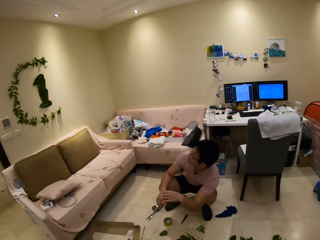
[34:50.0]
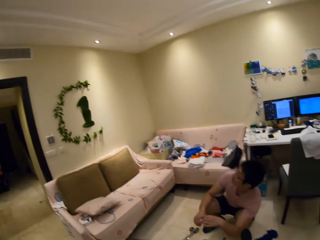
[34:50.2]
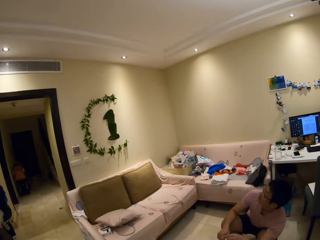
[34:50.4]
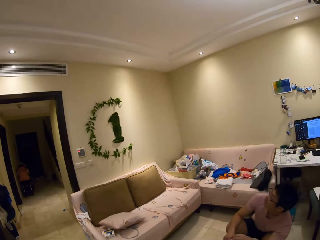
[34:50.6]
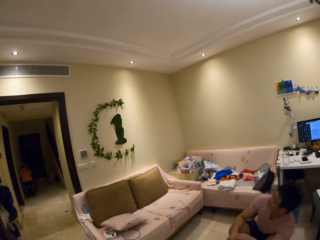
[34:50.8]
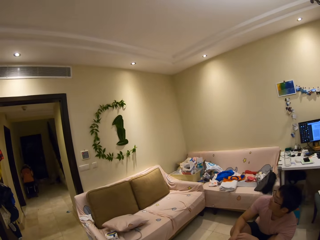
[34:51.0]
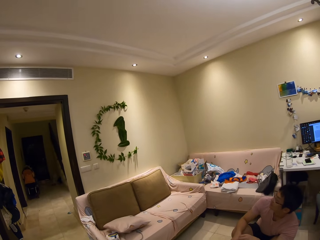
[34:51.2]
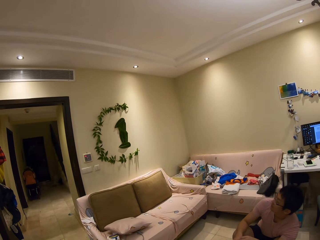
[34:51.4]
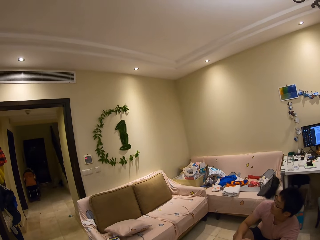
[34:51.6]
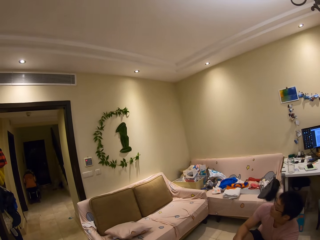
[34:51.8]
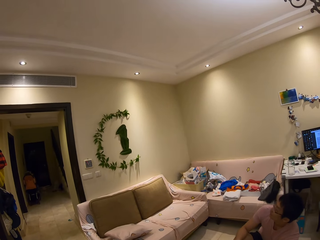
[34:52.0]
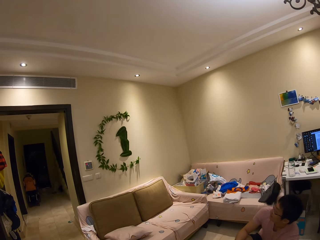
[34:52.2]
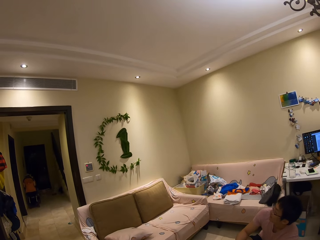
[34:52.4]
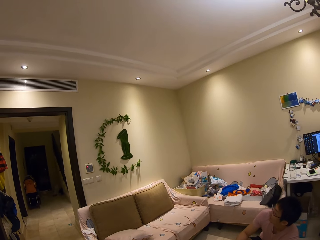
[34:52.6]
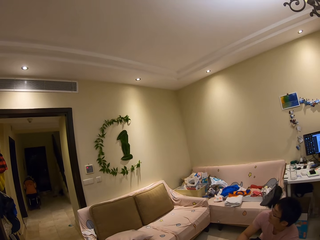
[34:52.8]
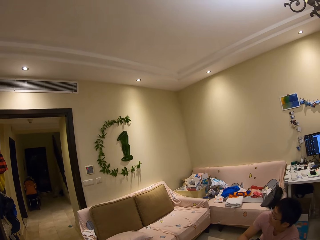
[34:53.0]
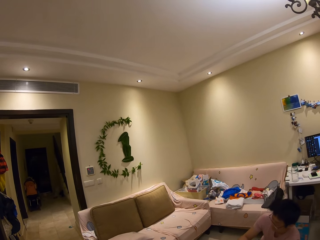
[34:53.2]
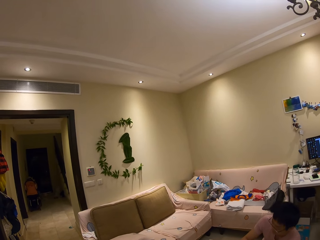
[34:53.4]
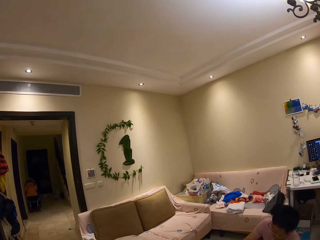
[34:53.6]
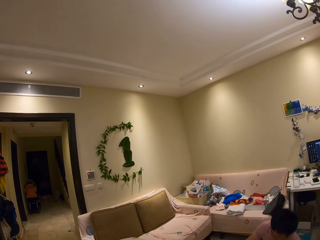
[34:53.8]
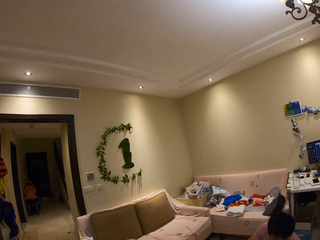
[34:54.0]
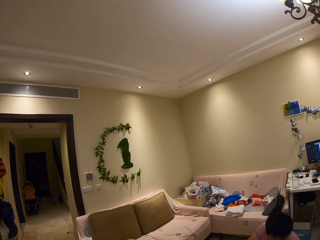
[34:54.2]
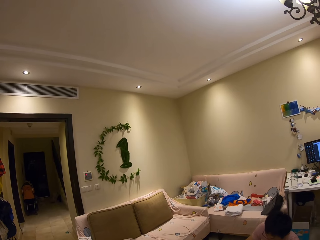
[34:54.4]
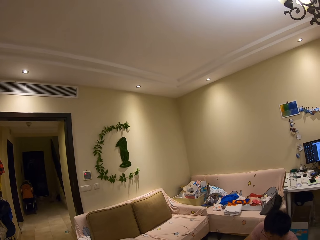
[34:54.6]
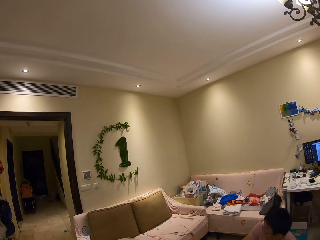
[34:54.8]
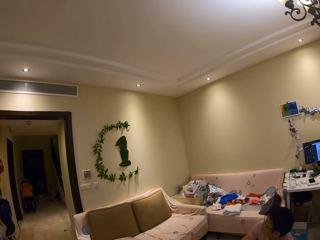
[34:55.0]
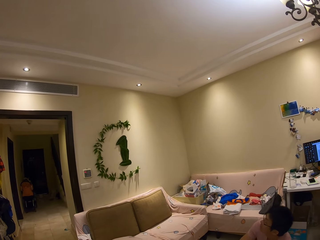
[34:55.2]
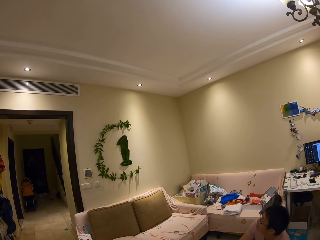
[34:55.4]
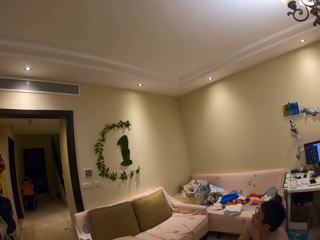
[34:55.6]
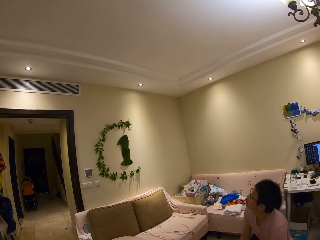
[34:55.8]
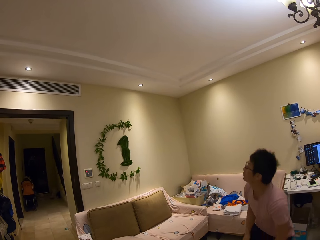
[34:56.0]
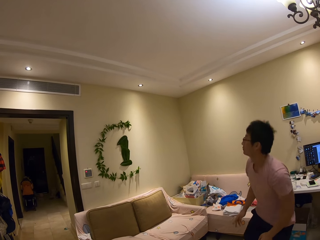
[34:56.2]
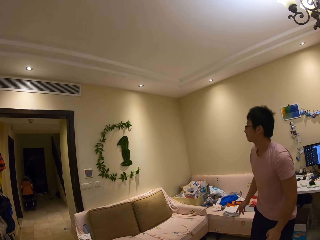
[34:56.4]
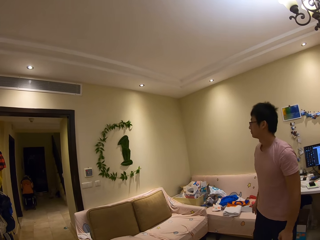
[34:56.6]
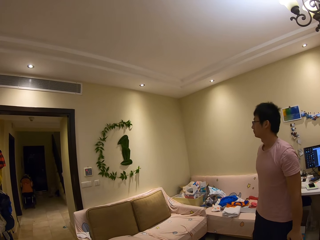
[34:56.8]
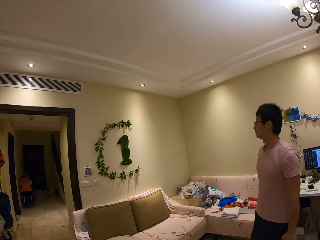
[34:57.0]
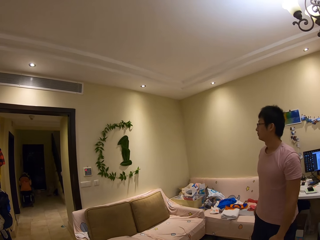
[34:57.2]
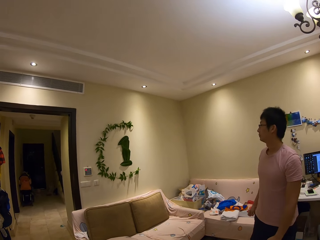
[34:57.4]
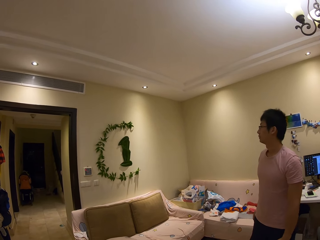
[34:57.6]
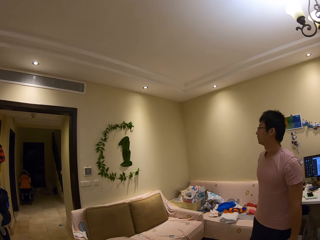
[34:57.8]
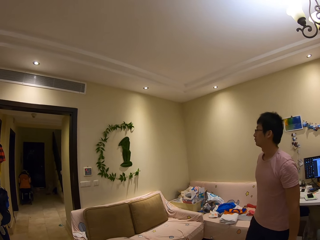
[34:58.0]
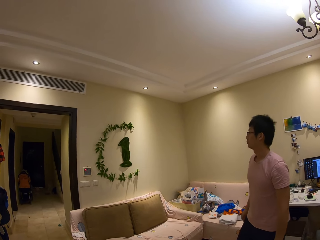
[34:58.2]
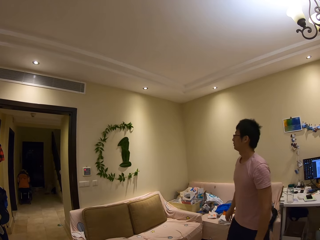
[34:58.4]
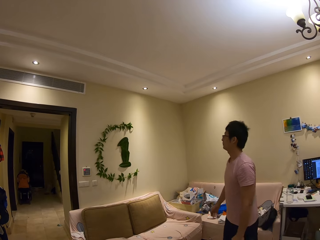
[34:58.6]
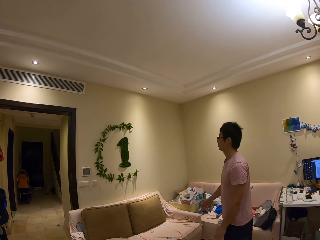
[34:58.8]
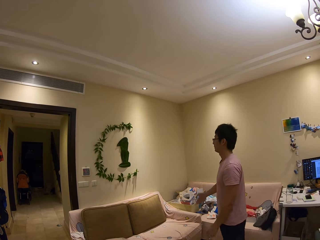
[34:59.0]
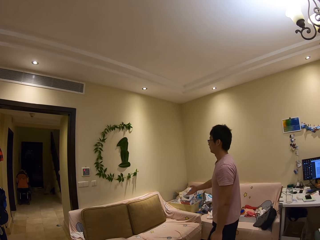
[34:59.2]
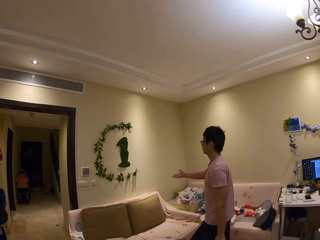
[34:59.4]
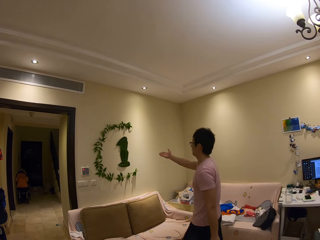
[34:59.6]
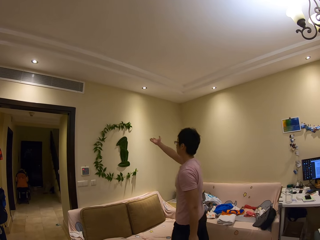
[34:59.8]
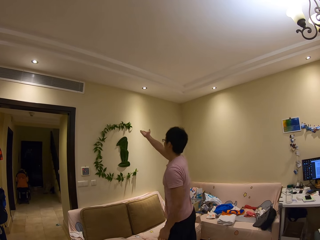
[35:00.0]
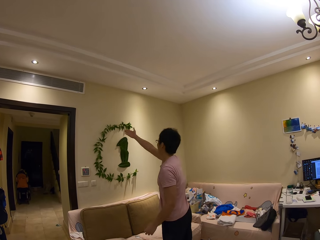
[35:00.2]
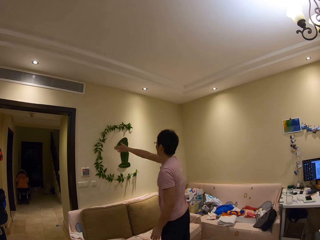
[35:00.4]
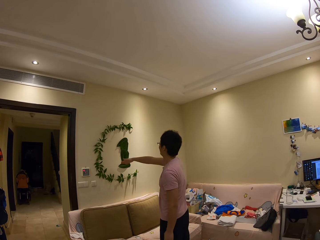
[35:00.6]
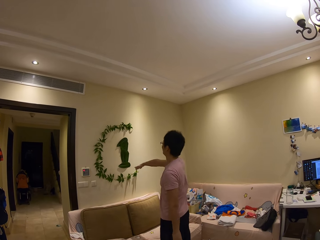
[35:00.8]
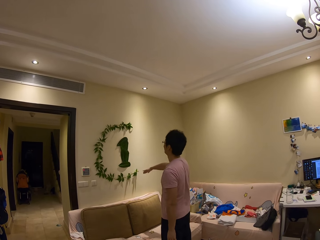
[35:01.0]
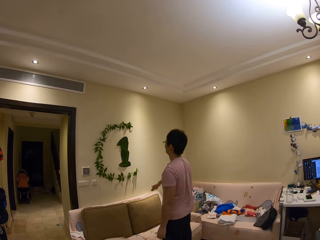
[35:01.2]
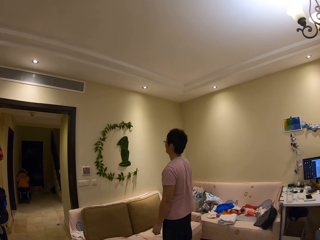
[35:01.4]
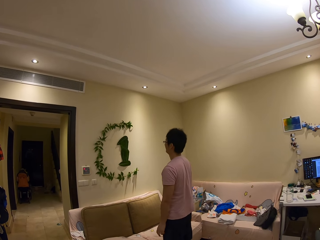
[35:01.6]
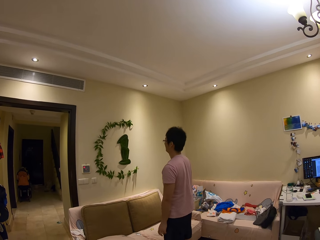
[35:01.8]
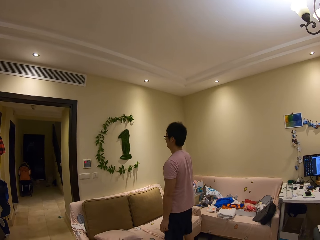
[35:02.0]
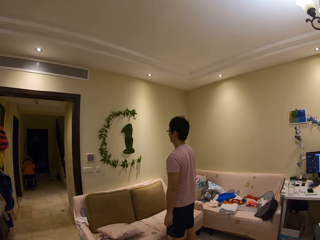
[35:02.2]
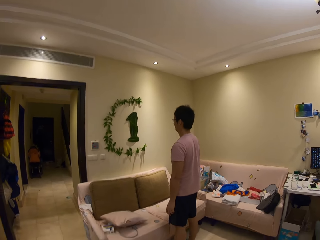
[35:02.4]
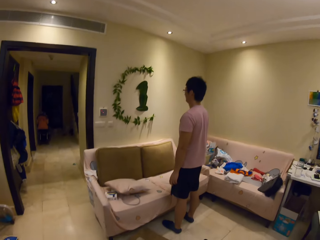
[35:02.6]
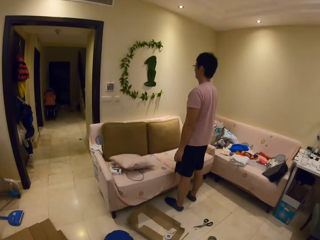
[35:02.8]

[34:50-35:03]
A man looks at the plants decoration on the wall. The man speaks to the camera wearer. The camera wearer looks at the plants decoration on the wall. They speak to the man. The man stands. The man moves forward. The man speaks to the camera wearer. The man points to the wall.

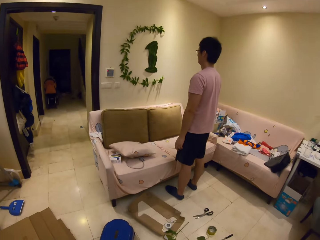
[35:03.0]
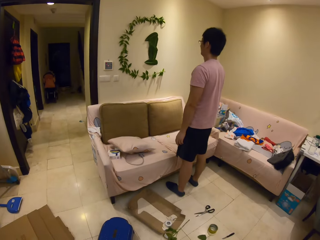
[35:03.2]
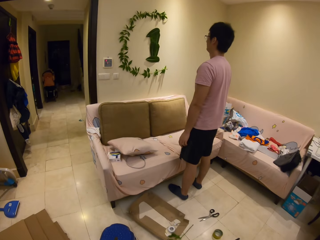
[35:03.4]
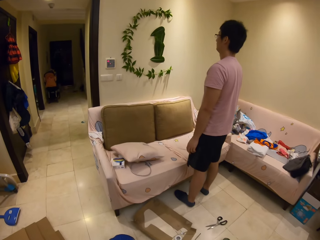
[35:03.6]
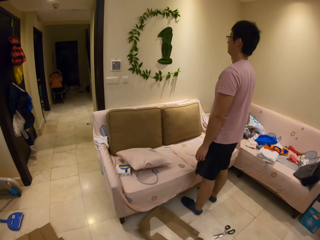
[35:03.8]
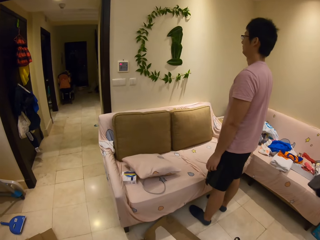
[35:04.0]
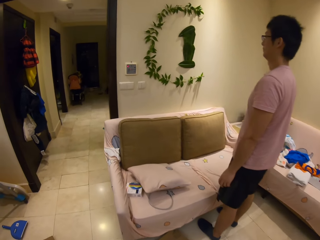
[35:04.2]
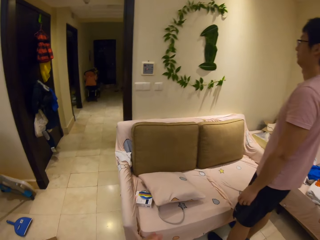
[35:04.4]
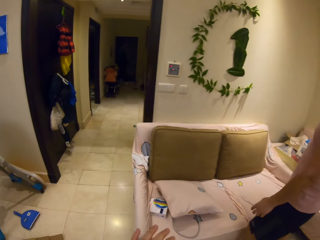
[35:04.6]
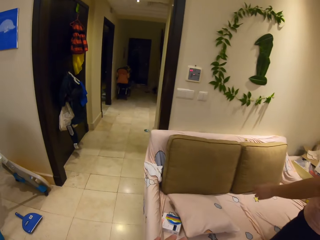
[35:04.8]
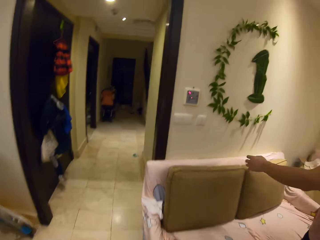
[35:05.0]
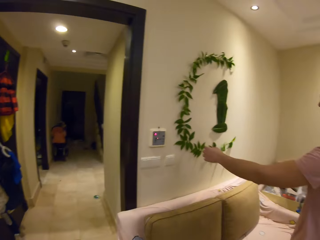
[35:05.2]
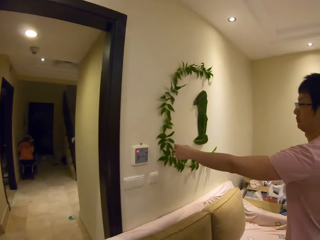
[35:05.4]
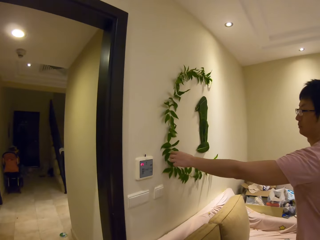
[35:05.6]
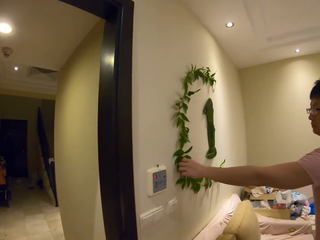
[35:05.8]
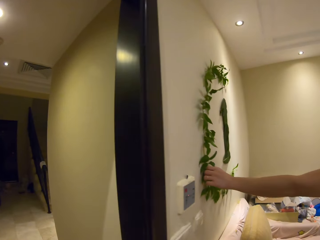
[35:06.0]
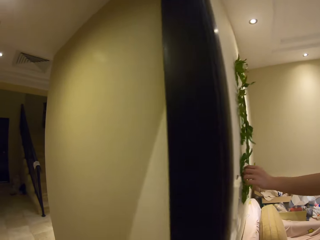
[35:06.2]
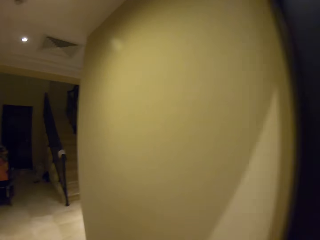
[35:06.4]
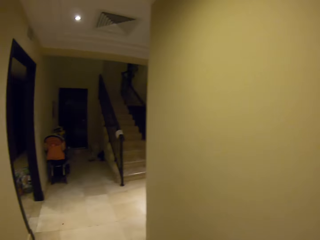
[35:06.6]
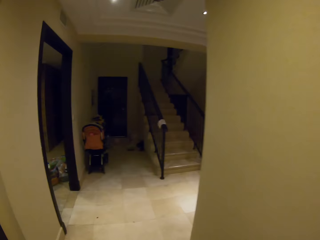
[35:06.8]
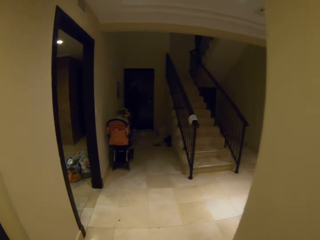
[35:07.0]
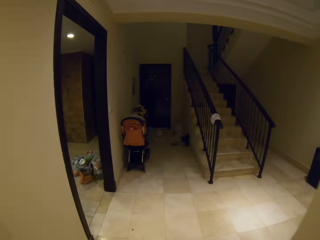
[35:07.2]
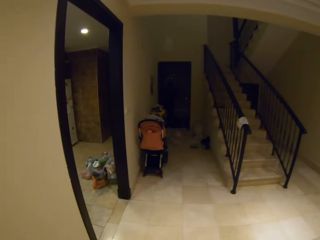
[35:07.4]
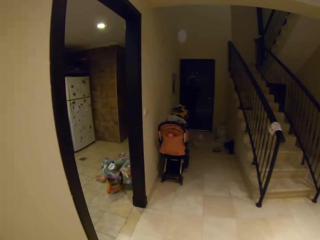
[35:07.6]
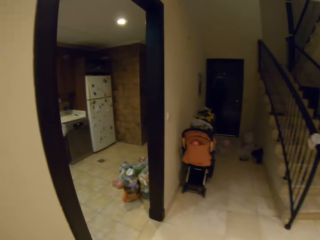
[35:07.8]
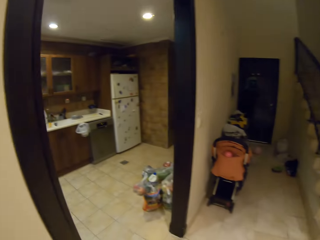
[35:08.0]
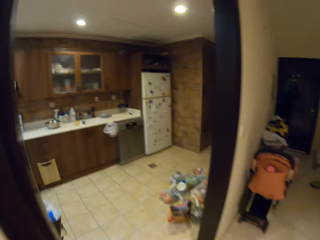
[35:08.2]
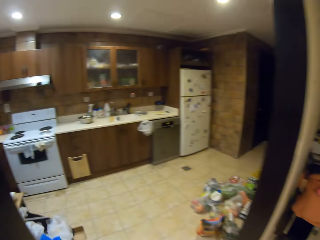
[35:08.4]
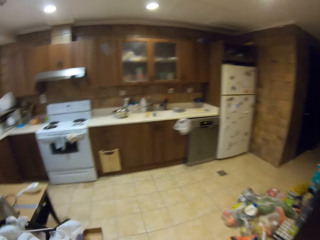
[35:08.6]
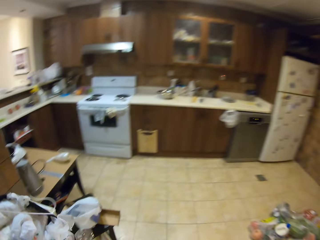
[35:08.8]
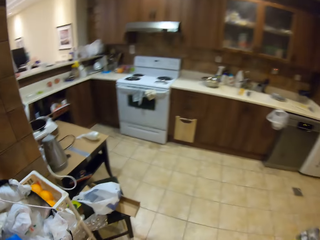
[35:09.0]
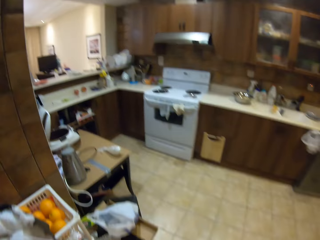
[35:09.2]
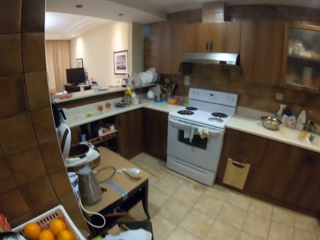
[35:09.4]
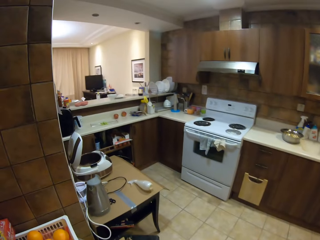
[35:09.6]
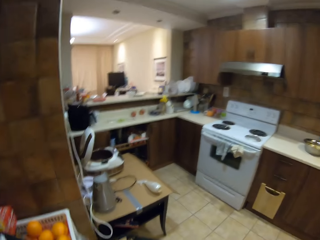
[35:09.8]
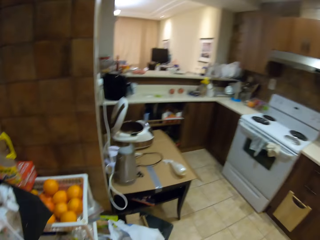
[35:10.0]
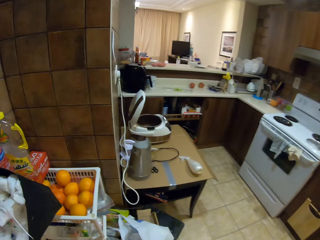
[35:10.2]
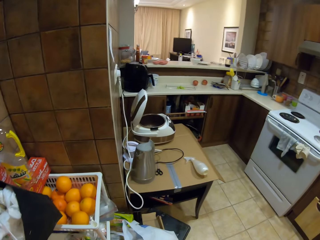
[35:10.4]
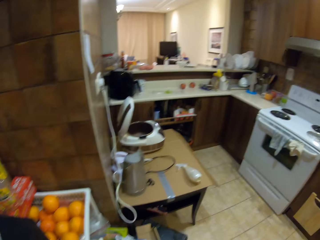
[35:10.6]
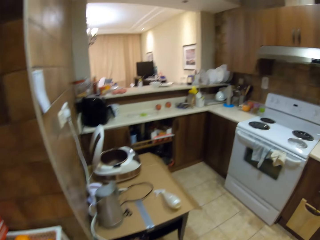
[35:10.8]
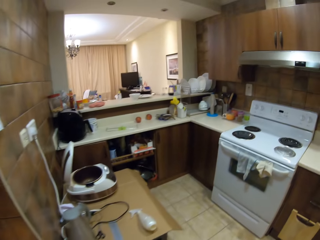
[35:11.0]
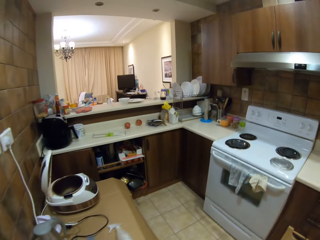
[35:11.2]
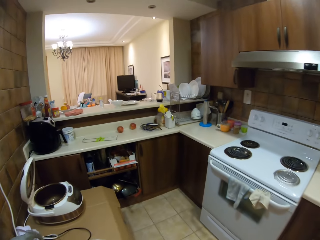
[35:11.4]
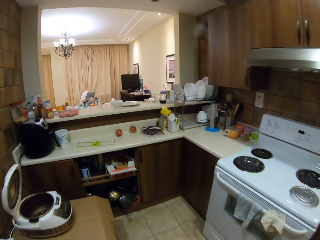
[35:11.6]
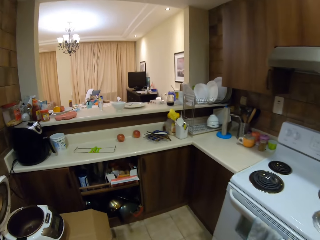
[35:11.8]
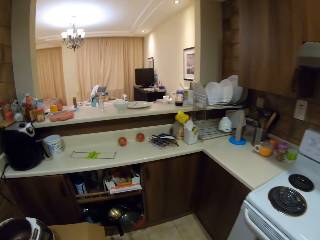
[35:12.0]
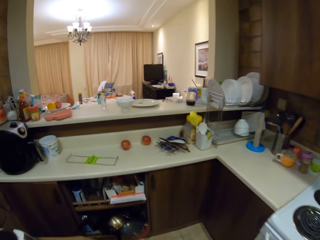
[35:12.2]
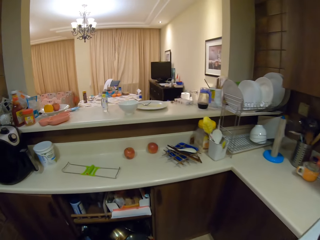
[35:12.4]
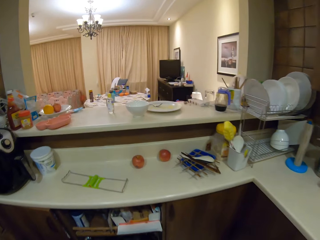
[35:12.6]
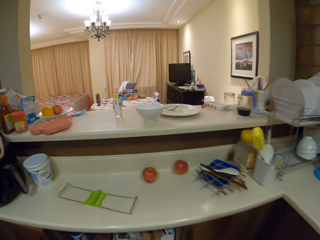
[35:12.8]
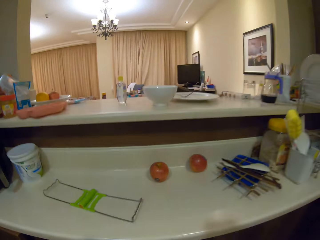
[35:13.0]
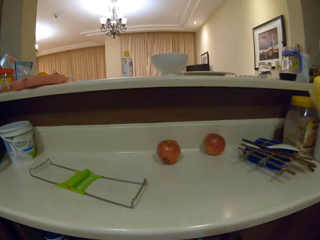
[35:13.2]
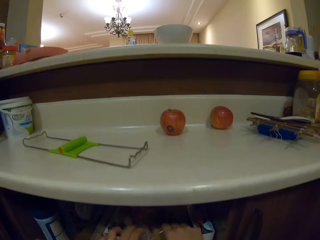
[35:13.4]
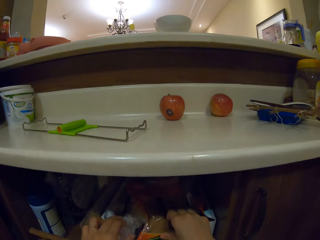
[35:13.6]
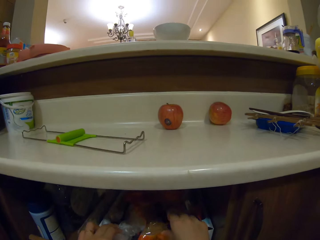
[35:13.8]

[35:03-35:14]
The camera wearer walks. They speak to the man. The man touches the plants decorations on the wall. The camera wearer walks.
